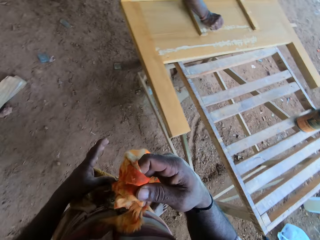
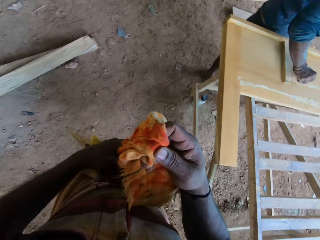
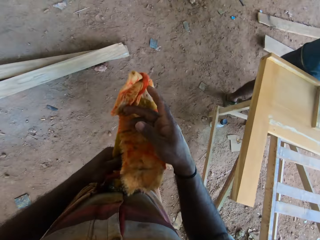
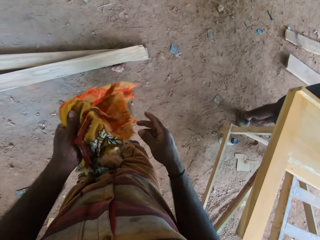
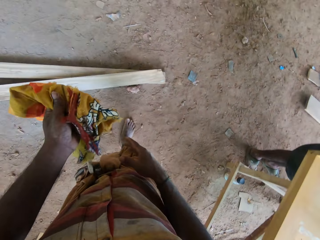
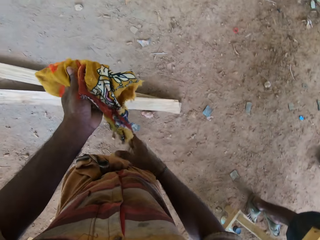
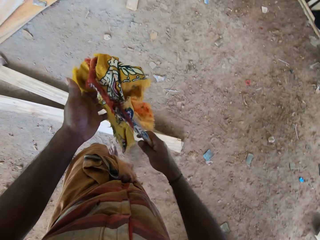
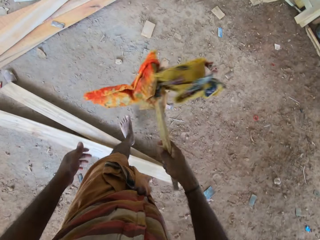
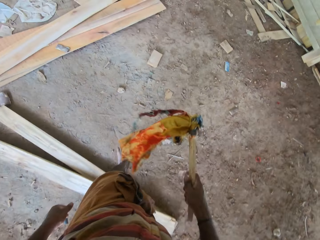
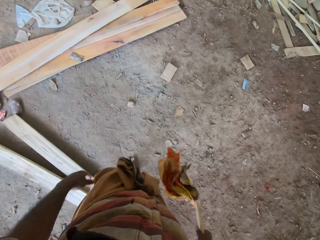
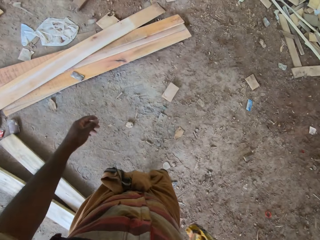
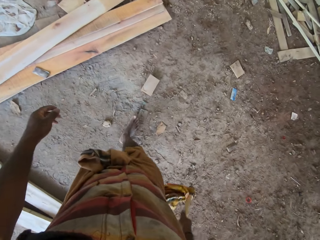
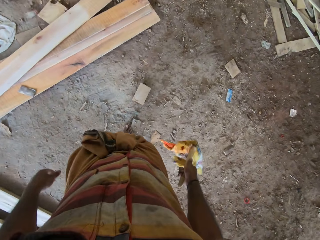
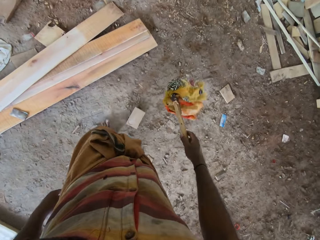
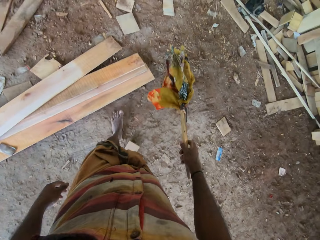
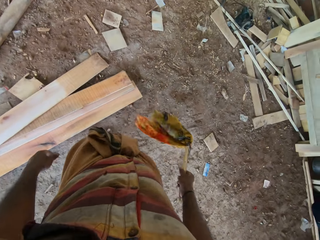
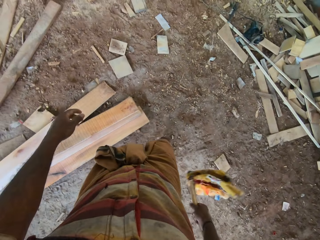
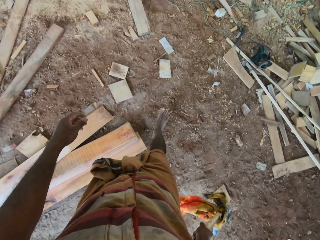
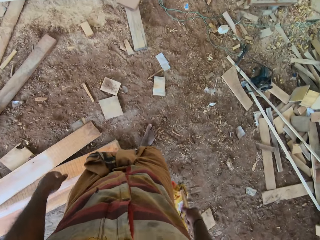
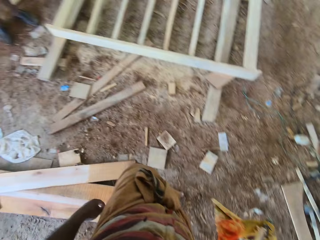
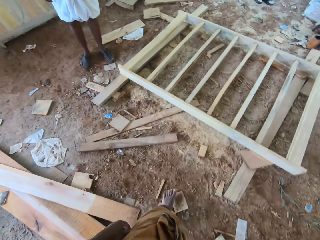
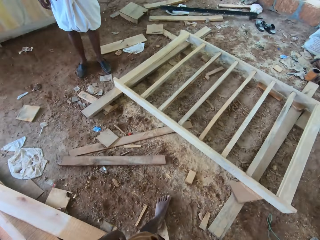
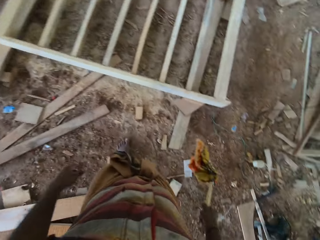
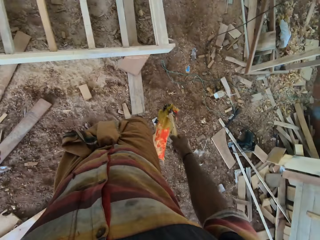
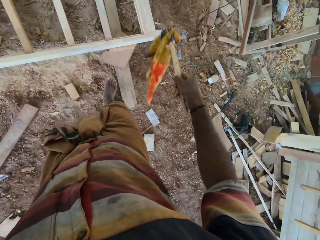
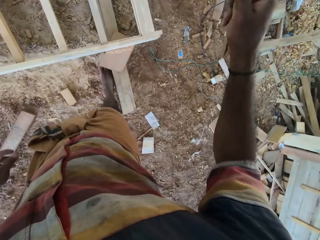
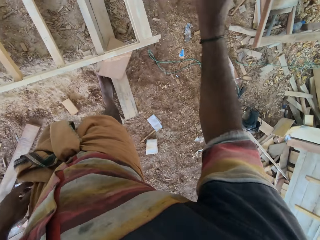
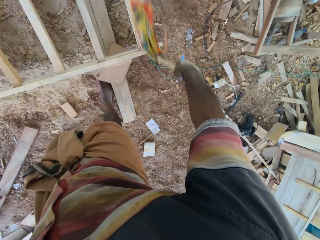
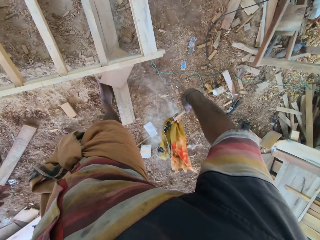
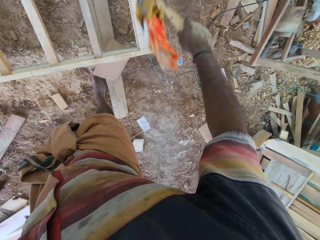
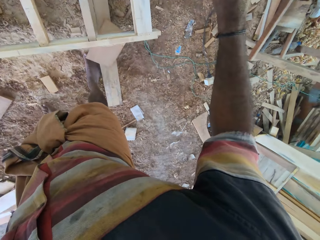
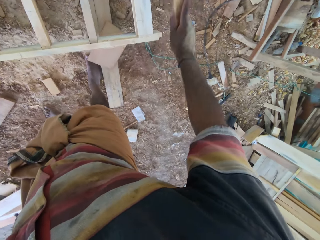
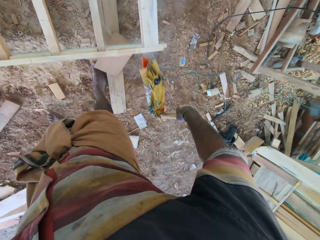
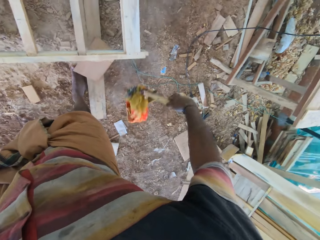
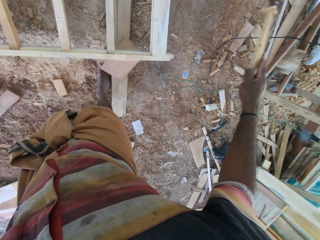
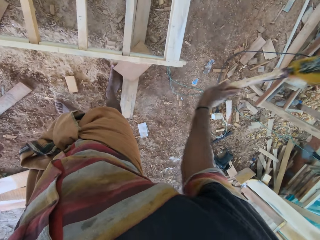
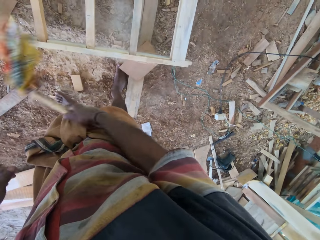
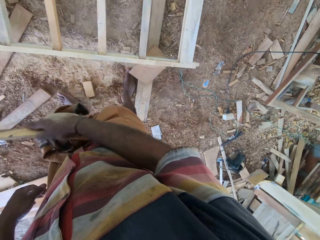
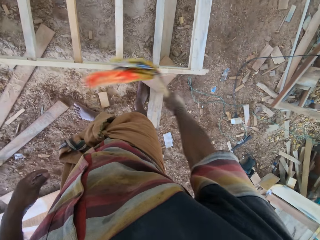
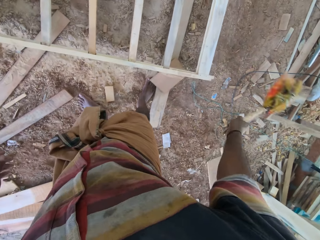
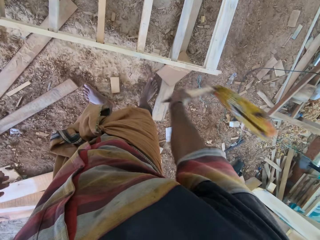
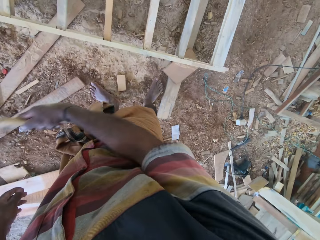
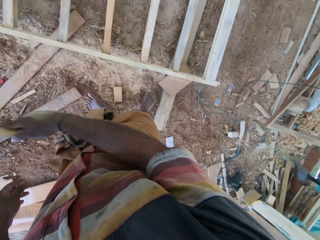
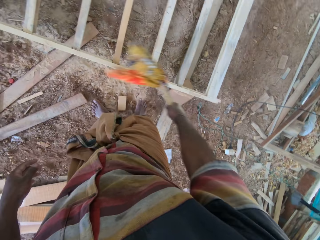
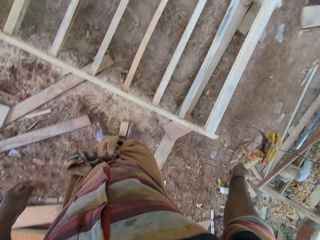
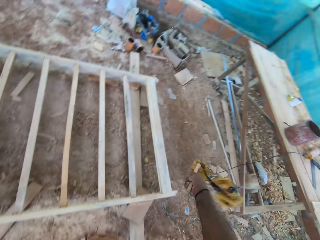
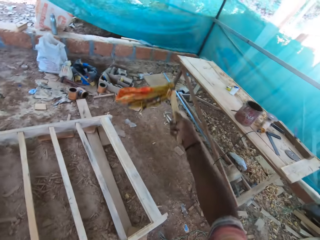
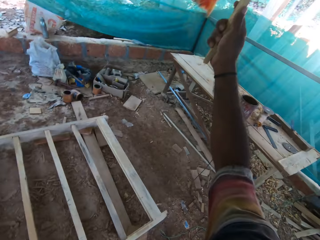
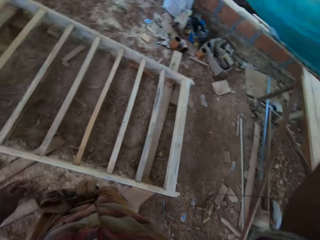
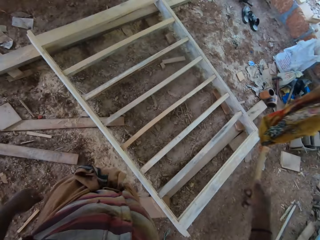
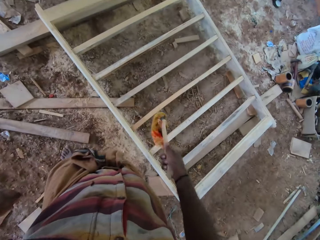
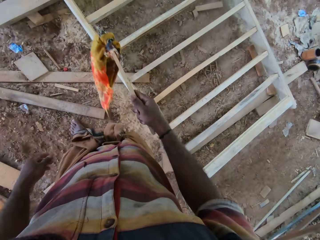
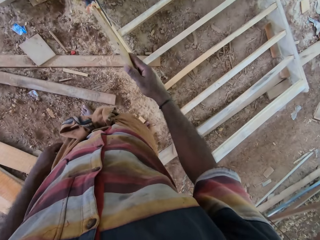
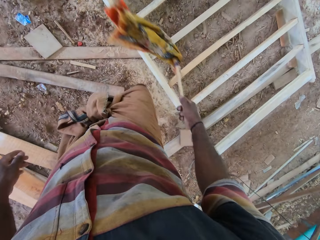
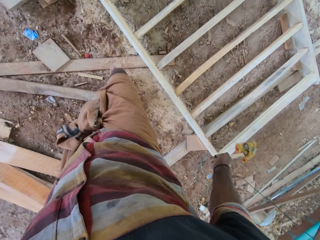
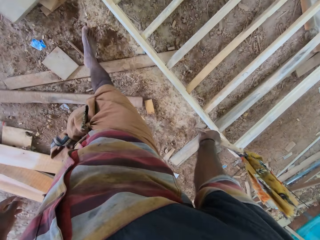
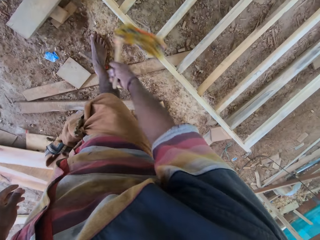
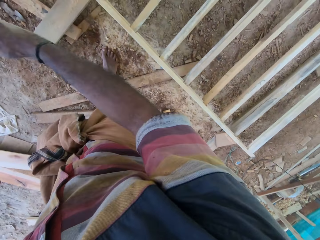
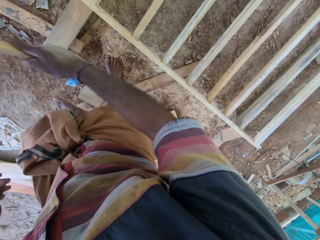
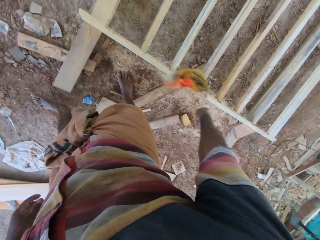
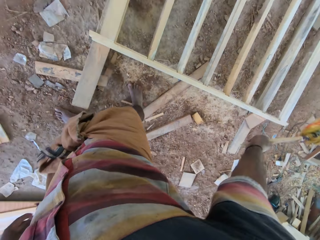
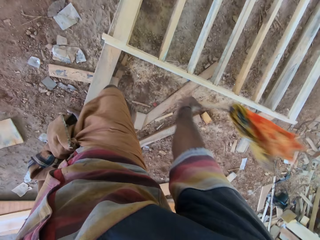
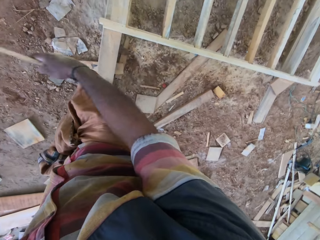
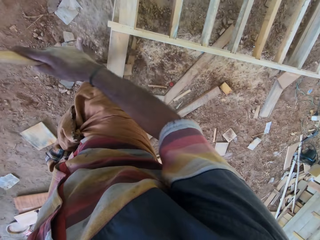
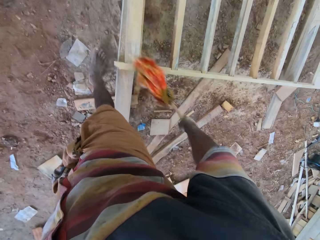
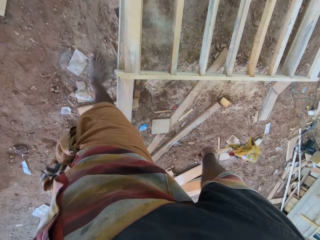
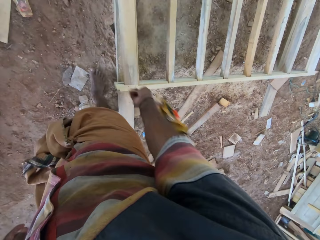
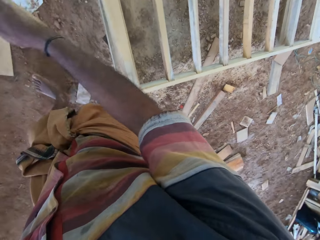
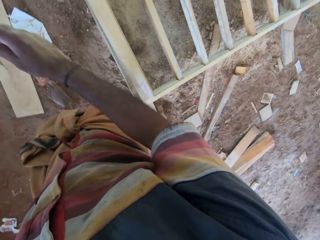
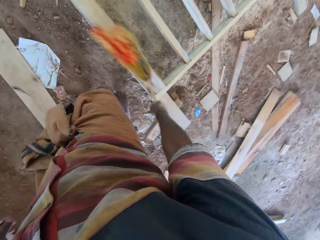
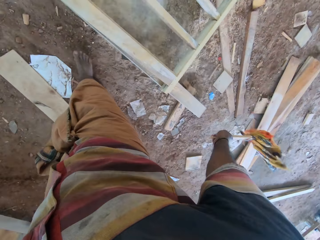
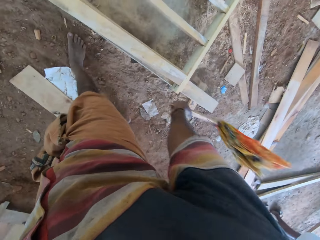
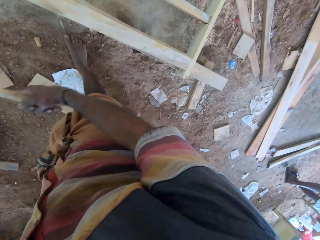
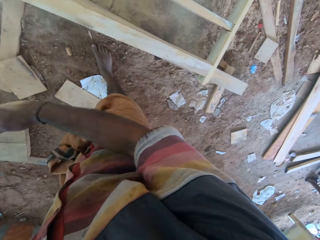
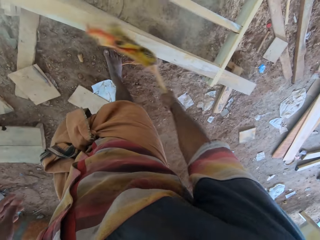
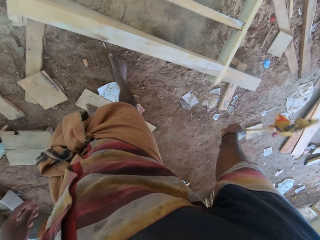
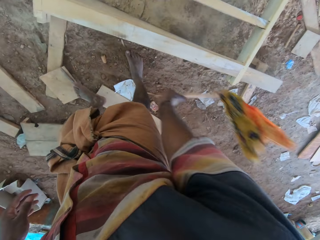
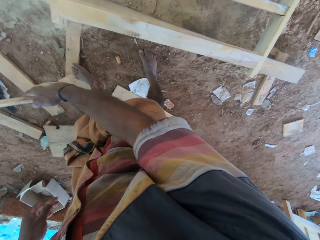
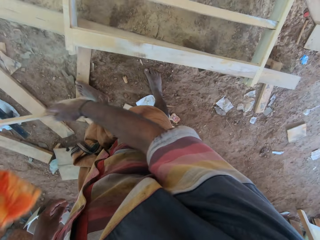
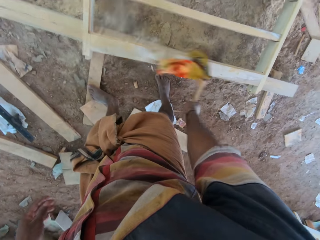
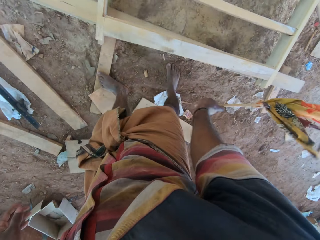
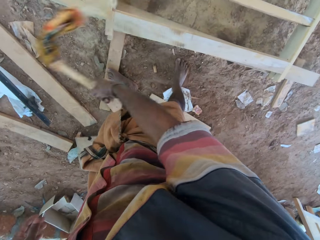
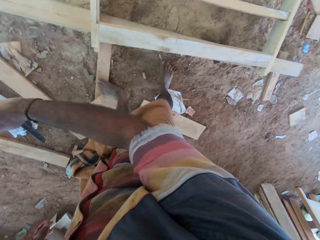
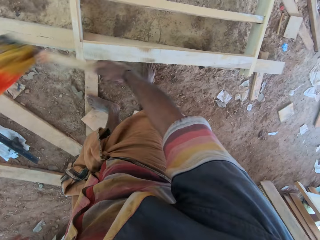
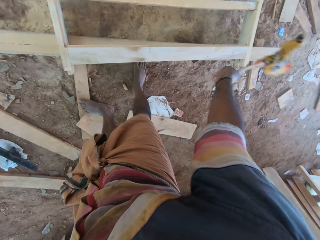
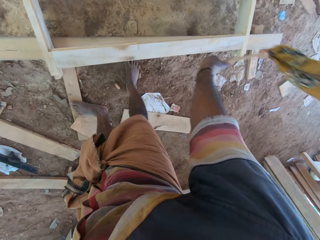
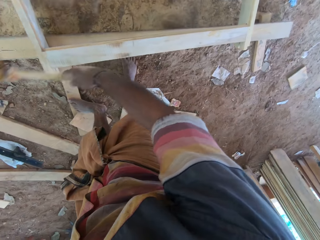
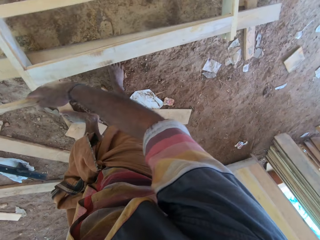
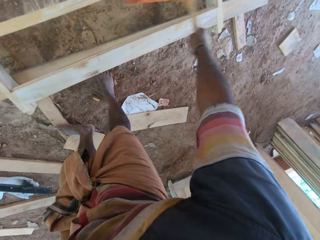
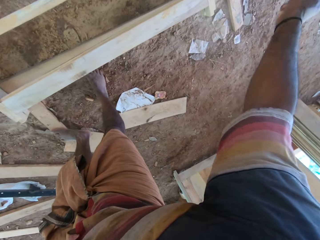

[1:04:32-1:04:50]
The camera wearer picks up a fly whisk. They walk around. They dust off the wood frame. They walk around. They dust off the wood frame.

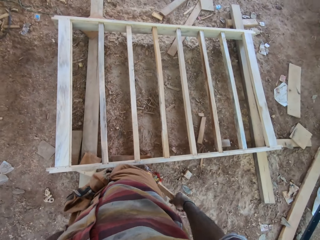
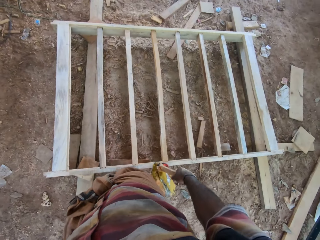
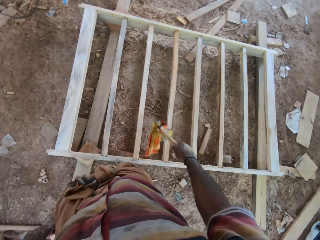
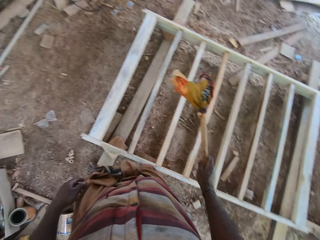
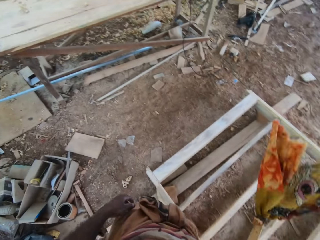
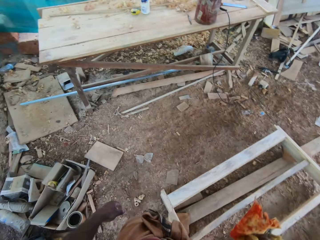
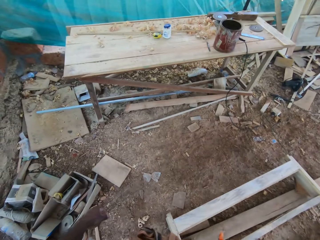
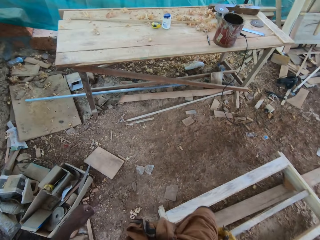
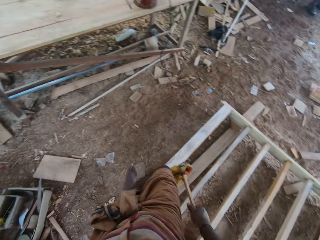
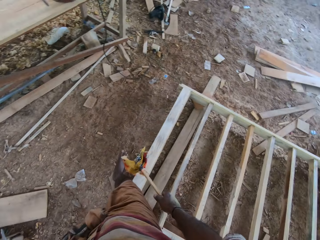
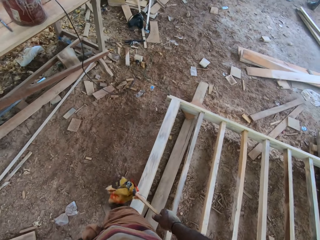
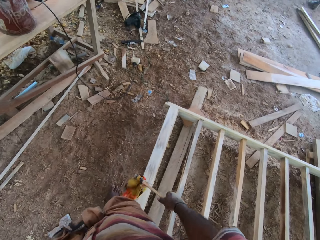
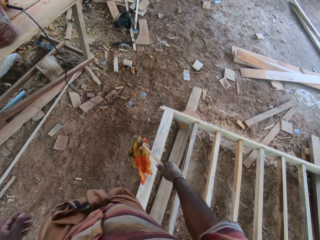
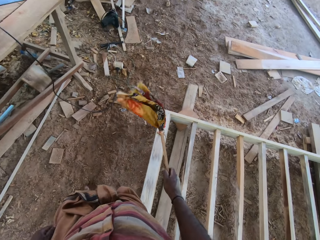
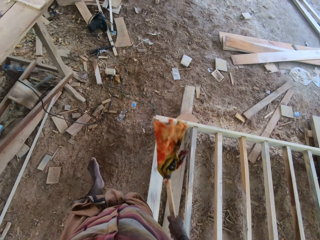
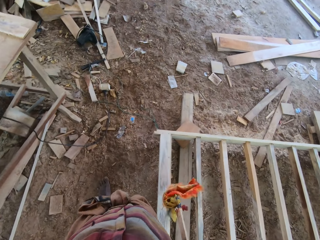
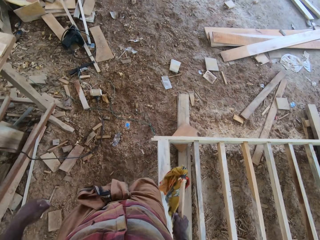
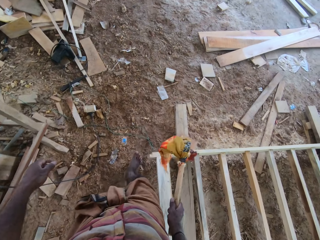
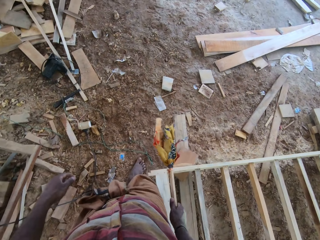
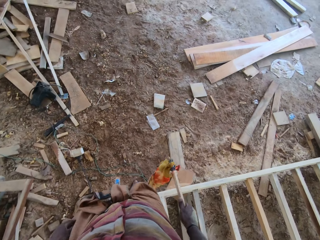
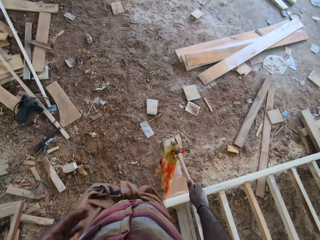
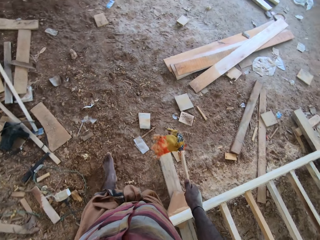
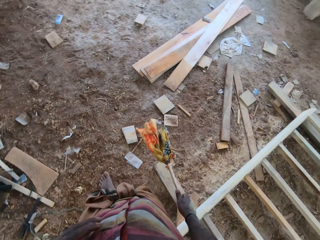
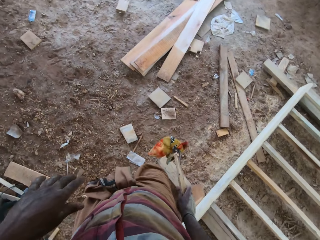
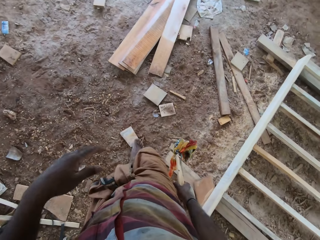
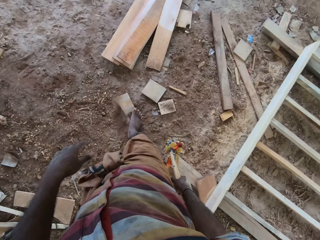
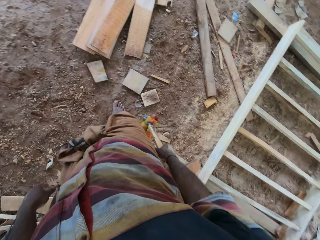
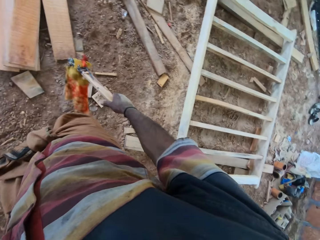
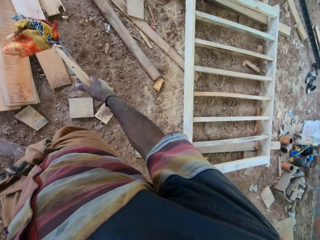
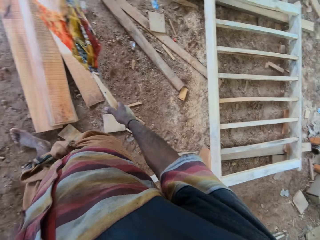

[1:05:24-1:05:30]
The camera wearer looks around. They walk around.
